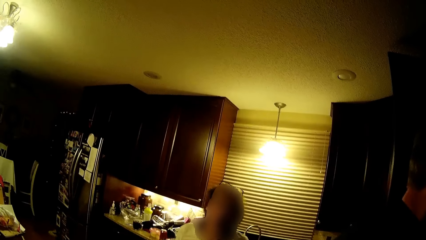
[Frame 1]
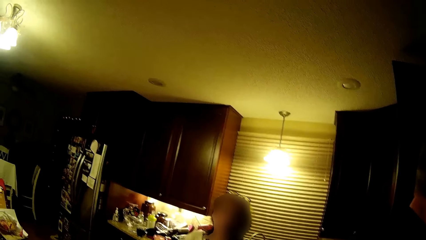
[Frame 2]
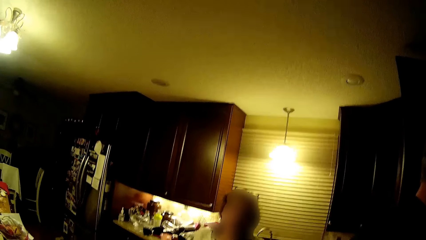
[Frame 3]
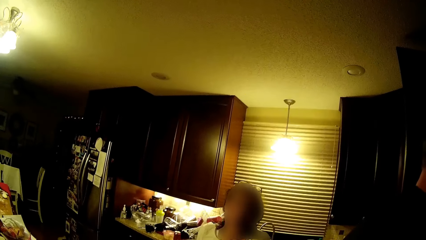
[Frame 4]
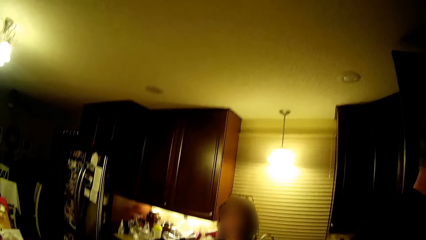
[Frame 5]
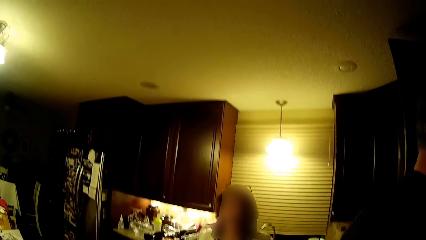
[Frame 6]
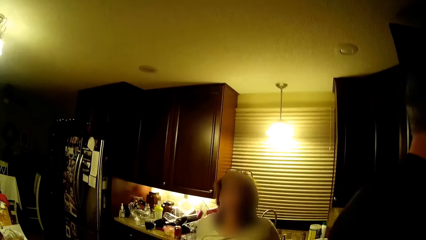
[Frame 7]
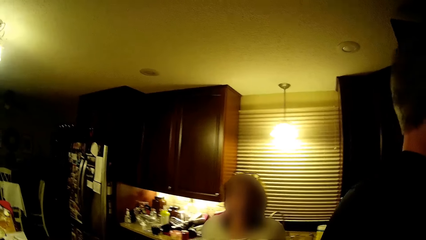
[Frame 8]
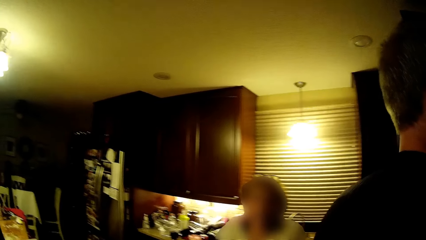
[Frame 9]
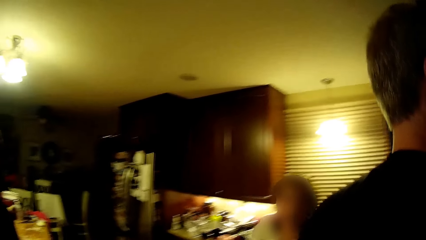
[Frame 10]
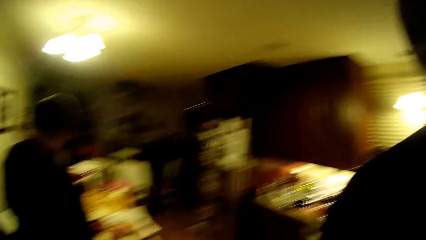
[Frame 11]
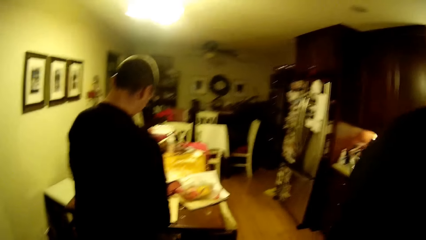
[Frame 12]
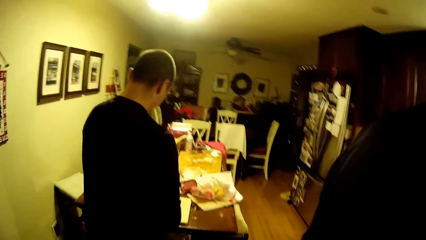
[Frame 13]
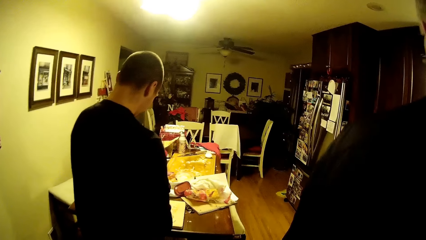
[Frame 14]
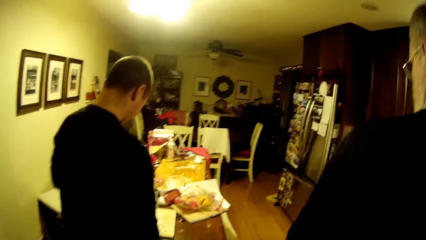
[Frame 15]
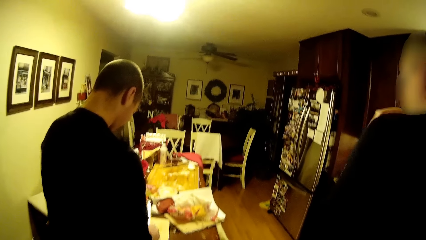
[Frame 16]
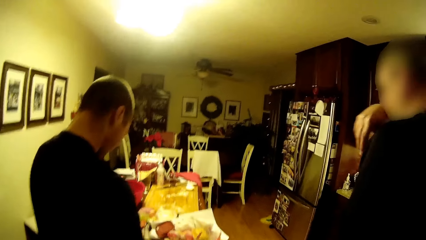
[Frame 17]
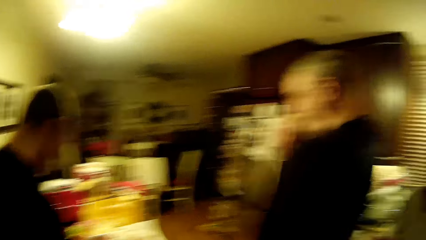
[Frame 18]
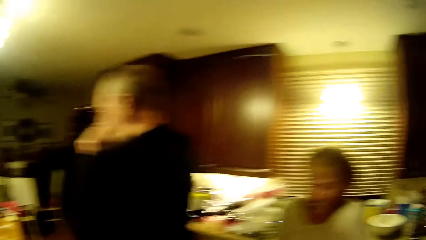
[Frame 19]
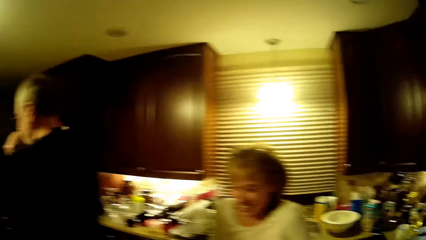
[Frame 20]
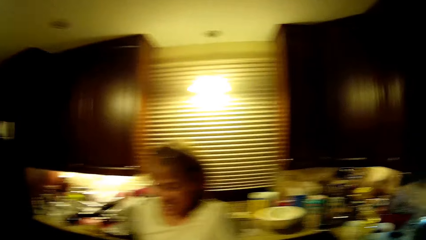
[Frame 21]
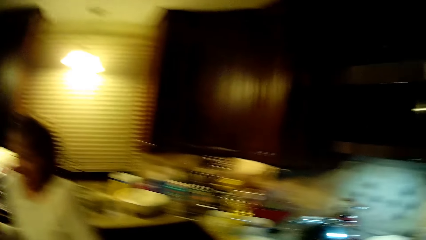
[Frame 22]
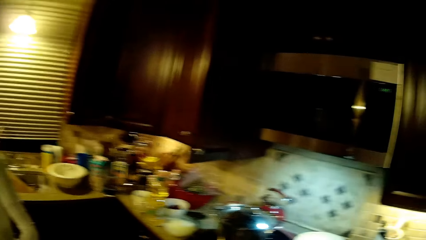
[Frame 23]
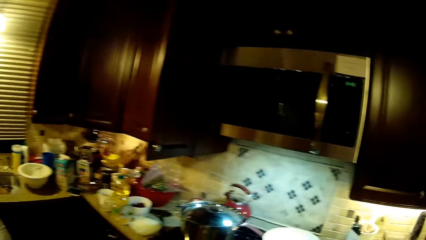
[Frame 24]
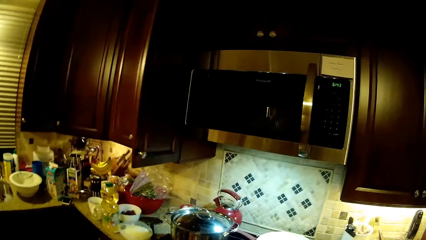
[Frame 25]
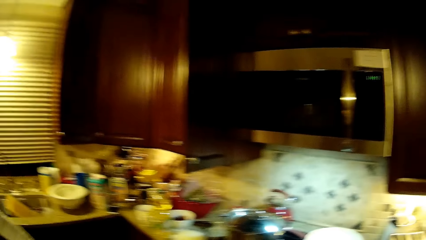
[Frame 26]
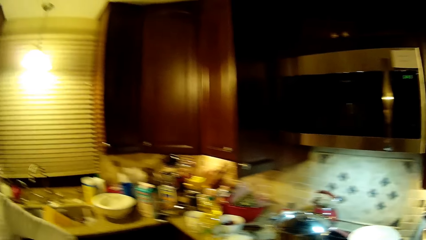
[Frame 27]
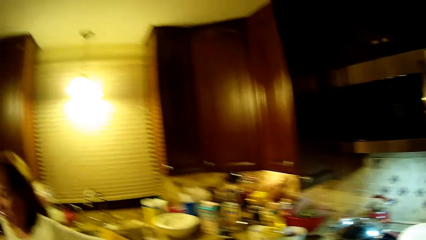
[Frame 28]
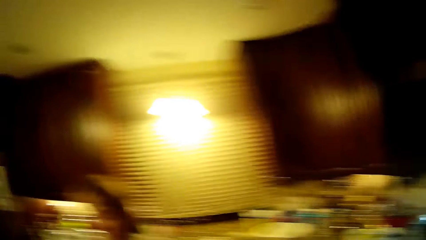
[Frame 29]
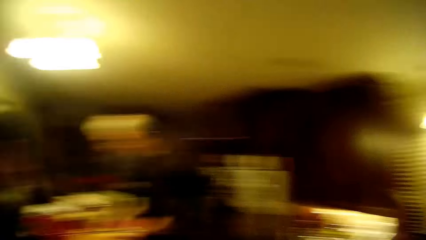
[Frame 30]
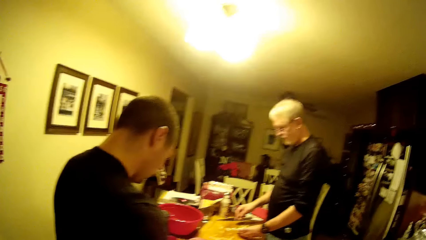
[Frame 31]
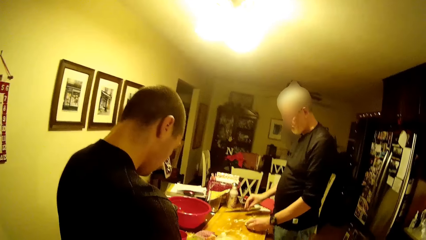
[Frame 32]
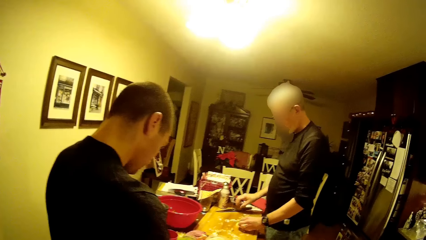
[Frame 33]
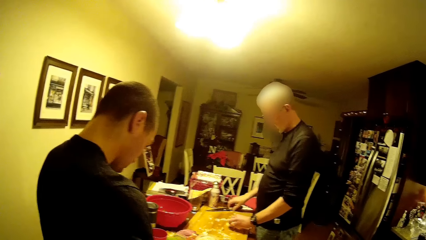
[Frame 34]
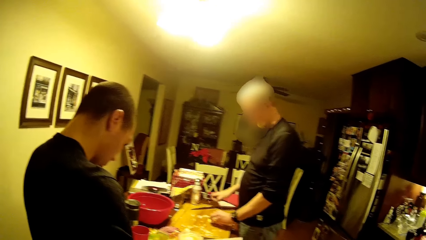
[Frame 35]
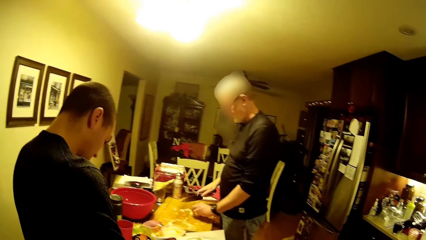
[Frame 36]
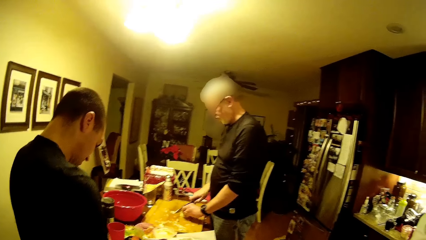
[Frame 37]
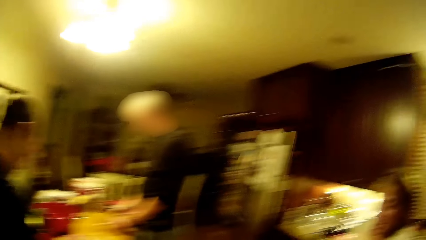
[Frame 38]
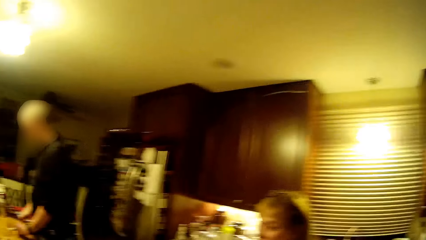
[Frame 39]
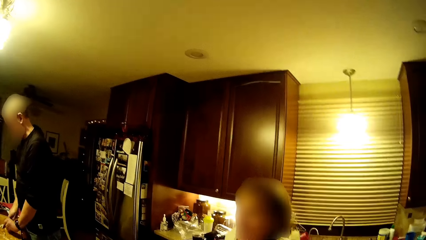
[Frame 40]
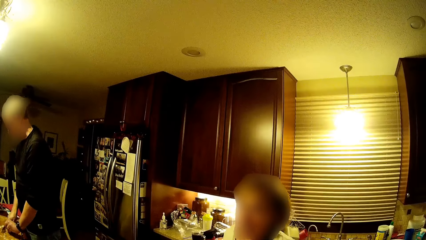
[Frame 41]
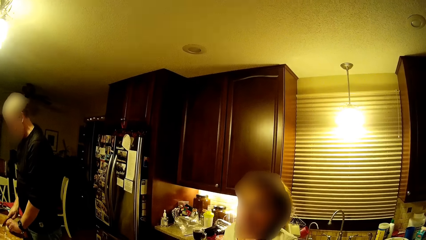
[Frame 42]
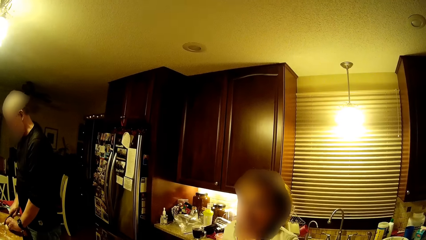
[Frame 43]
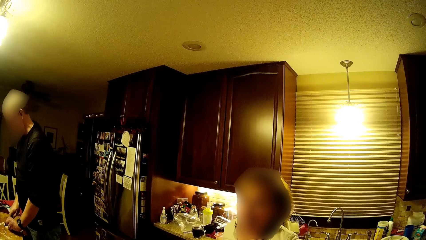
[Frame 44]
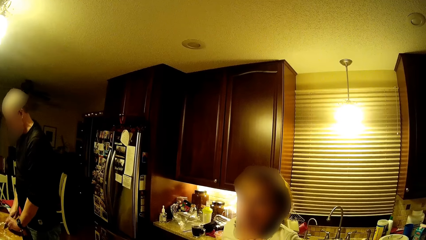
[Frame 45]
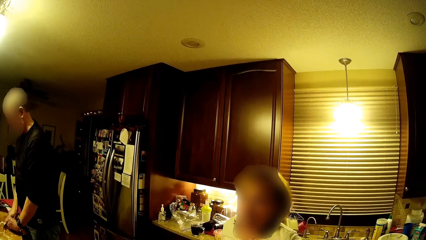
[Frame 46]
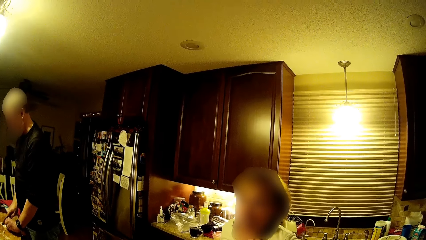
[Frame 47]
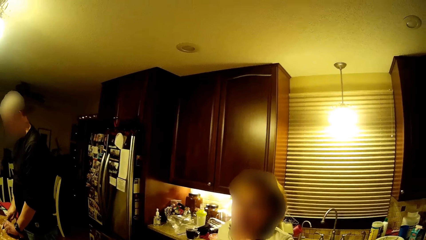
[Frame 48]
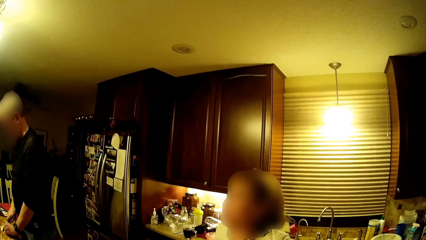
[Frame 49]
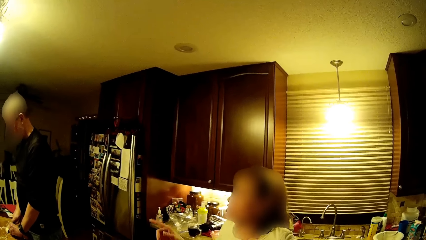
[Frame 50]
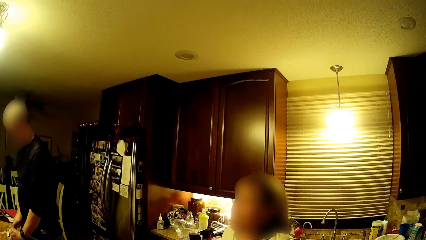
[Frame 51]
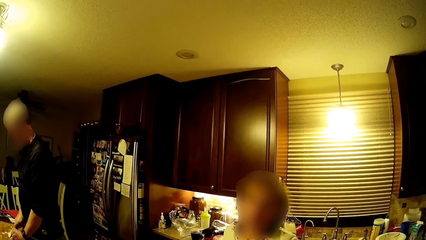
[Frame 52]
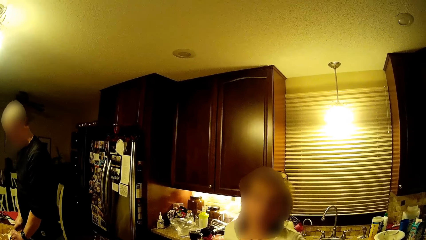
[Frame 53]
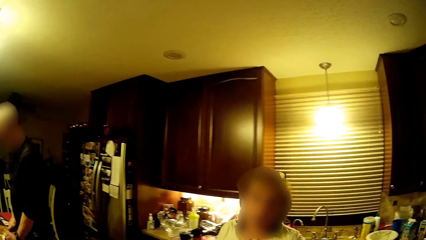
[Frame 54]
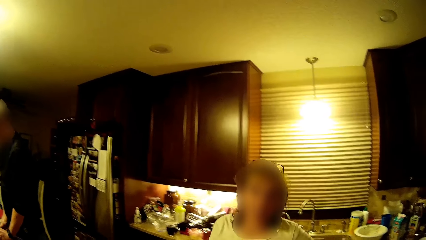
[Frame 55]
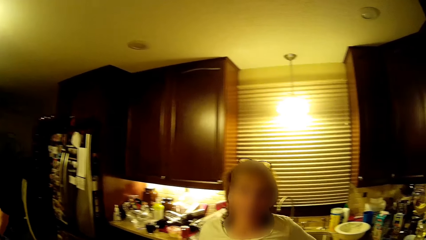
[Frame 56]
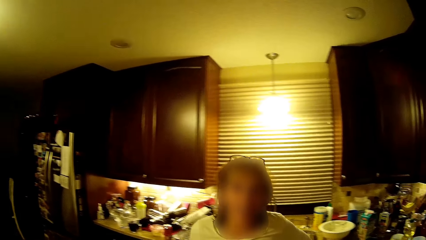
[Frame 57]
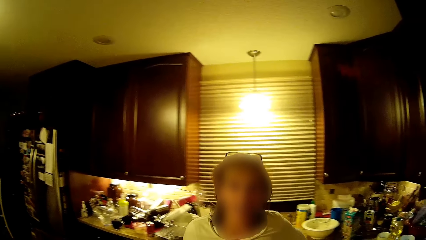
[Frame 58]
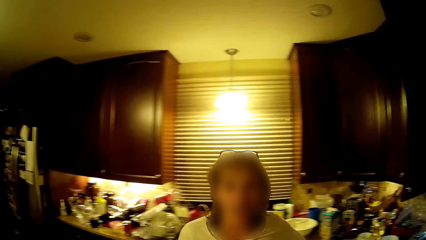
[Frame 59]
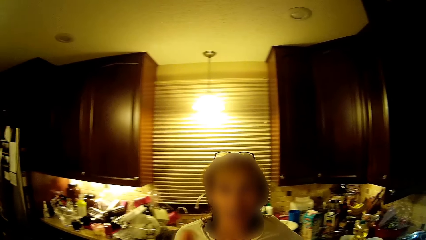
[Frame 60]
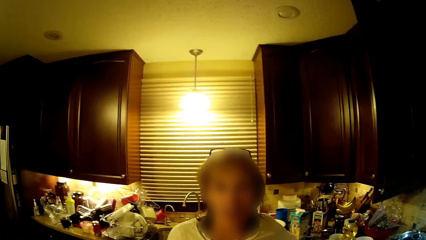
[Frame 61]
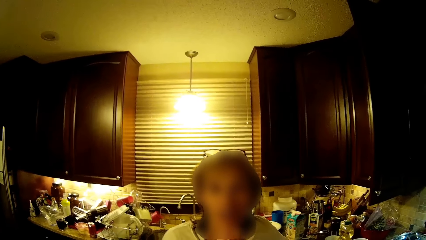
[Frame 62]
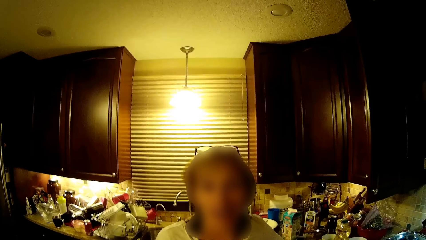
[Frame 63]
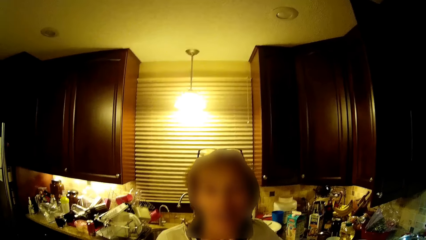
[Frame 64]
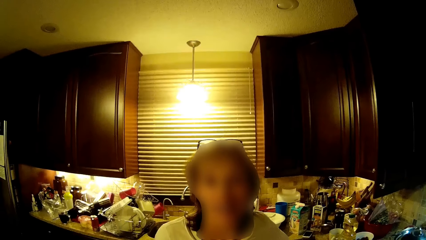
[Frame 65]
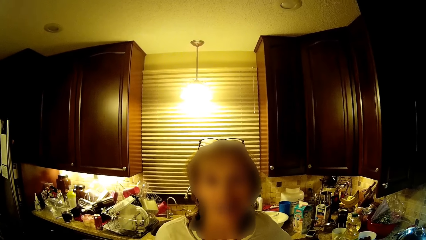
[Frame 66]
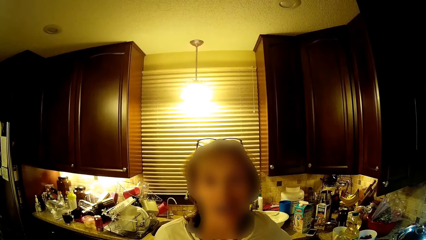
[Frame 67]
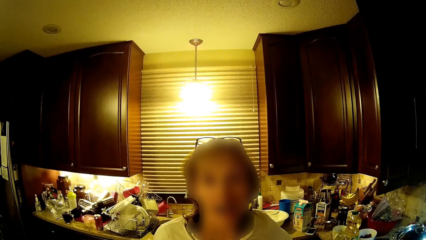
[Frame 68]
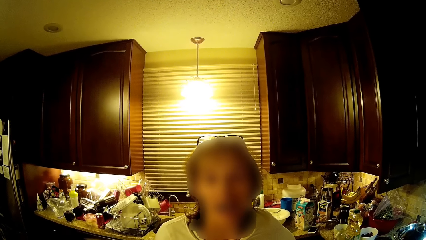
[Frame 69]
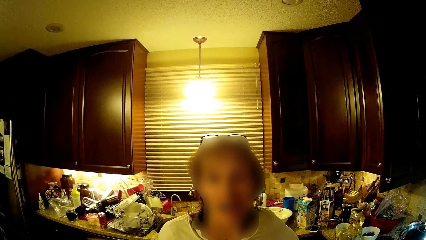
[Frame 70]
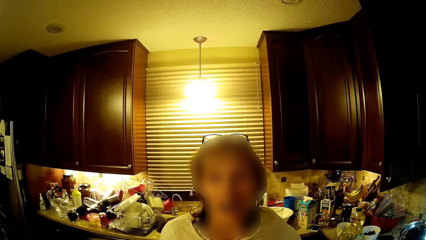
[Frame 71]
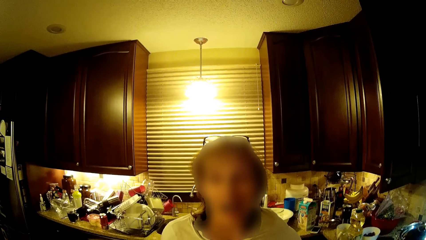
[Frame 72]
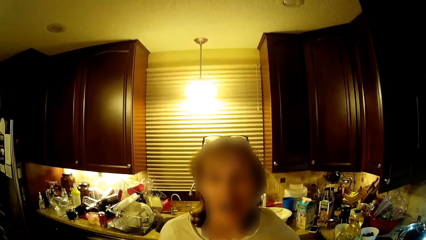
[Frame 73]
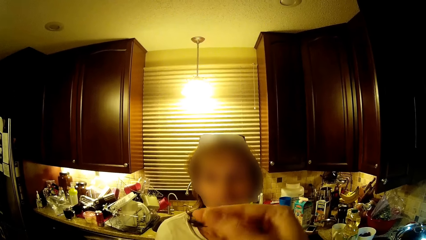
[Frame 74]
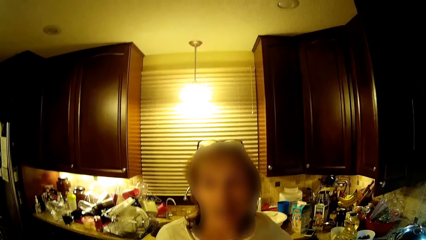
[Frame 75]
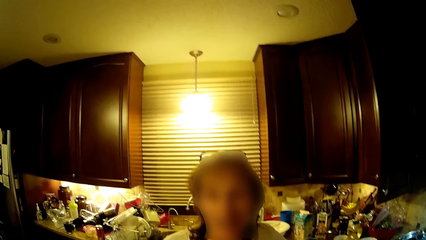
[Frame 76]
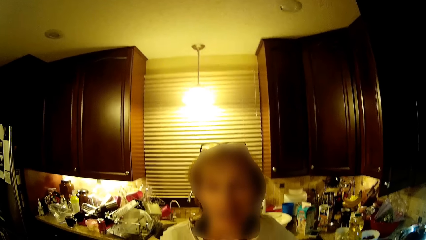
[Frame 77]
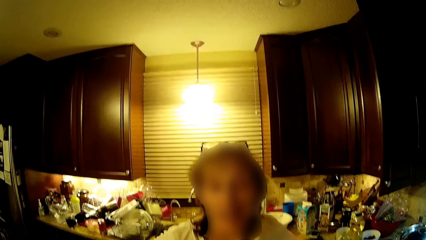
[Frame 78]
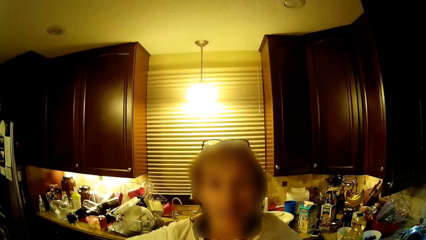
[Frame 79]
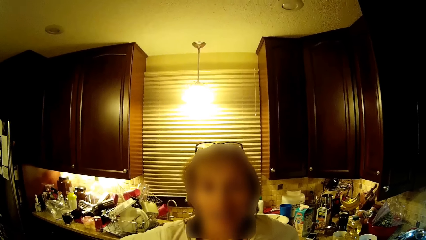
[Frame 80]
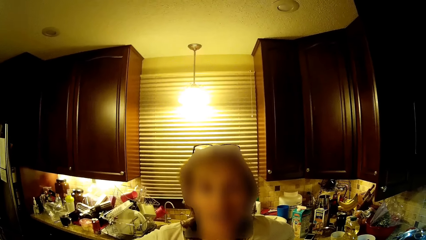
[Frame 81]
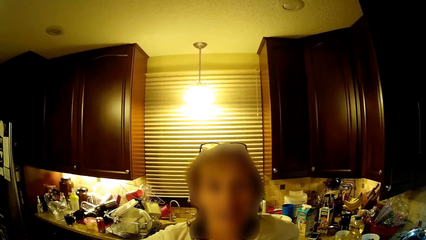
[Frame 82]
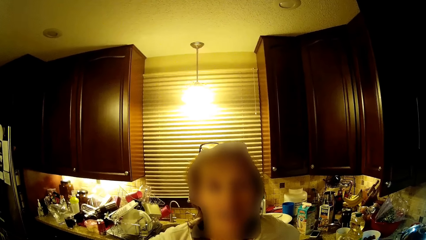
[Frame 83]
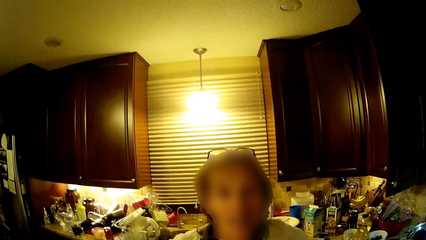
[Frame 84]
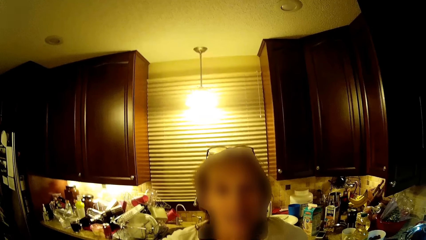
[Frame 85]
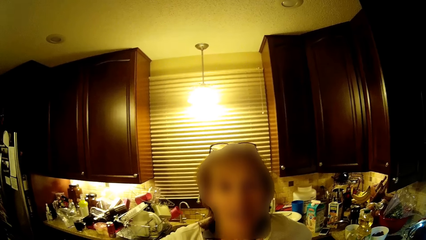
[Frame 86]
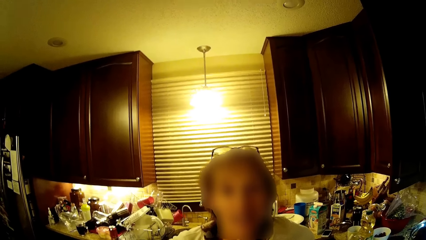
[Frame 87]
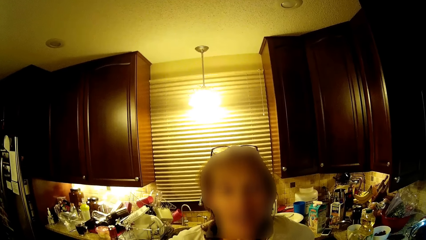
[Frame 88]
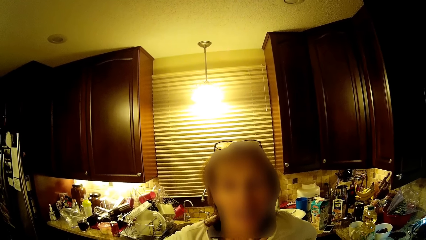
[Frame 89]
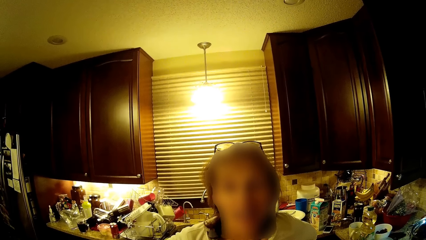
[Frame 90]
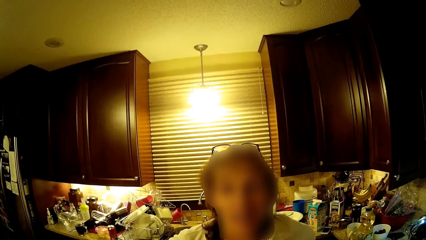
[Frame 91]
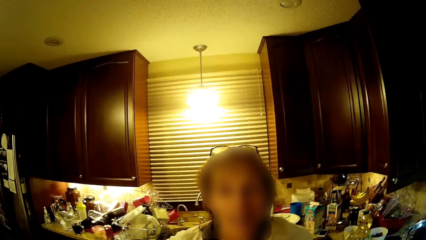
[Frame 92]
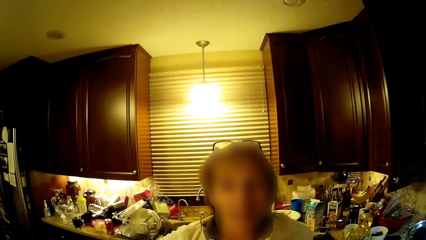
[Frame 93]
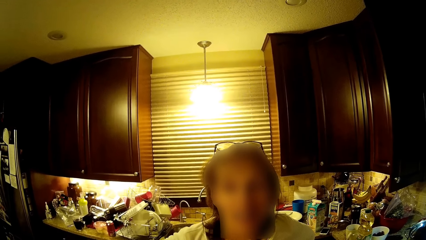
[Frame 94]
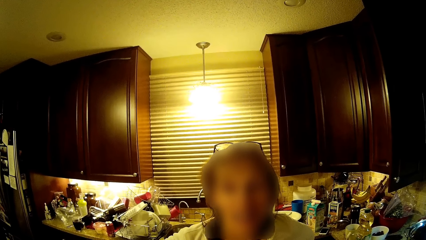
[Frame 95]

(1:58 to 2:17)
The camera wearer looks around the kitchen. A man walks and puts a hand up. The camera wearer looks around. The man picks up the knife. The camera wearer looks at a woman. The man cuts the onion into pieces. The camera wearer moves the hand.
